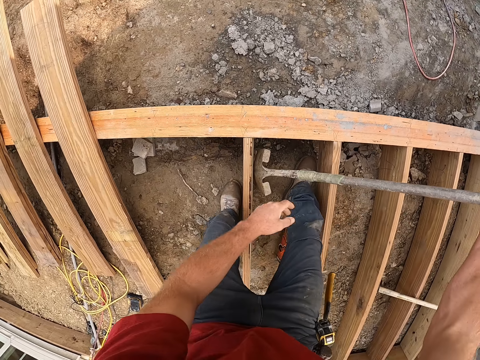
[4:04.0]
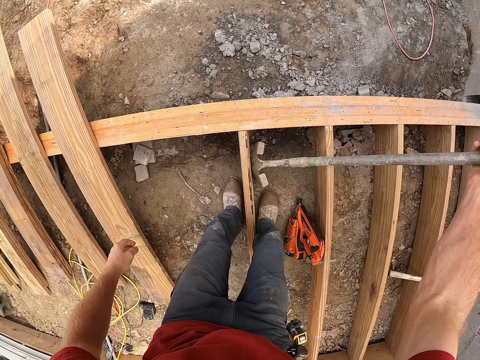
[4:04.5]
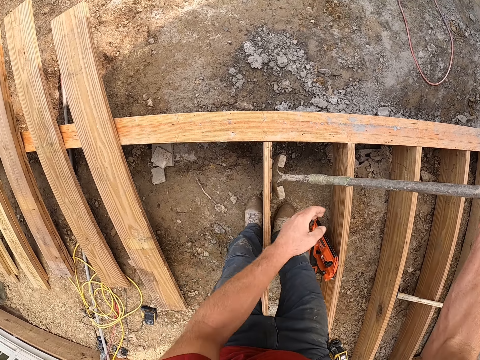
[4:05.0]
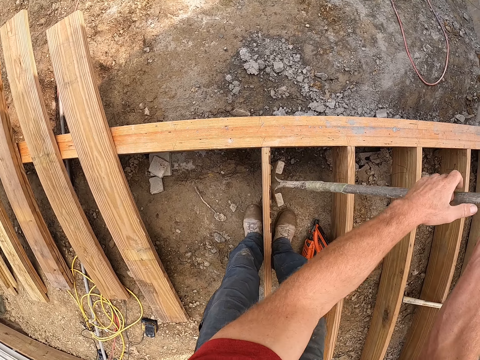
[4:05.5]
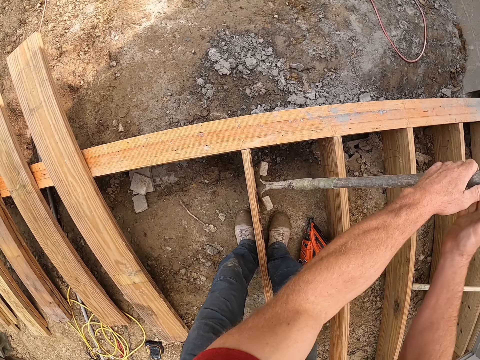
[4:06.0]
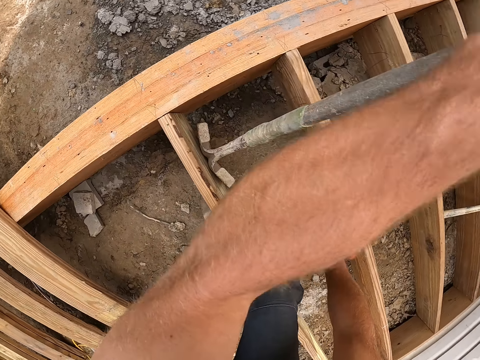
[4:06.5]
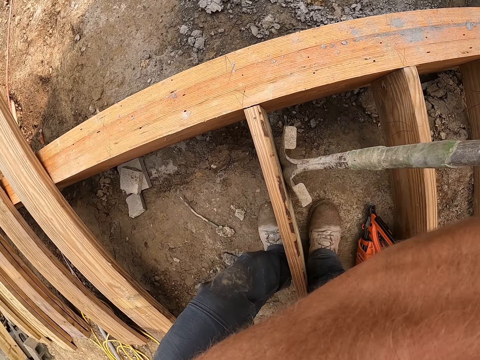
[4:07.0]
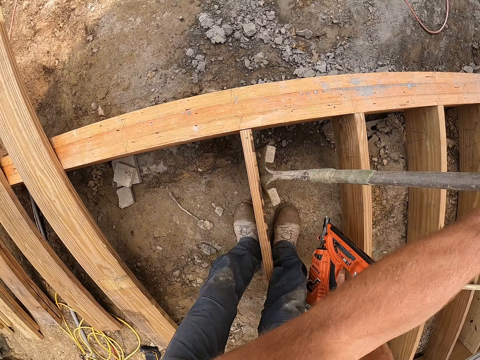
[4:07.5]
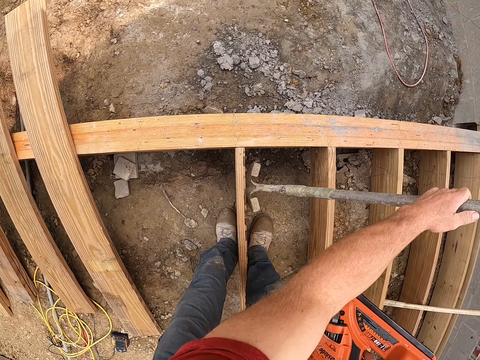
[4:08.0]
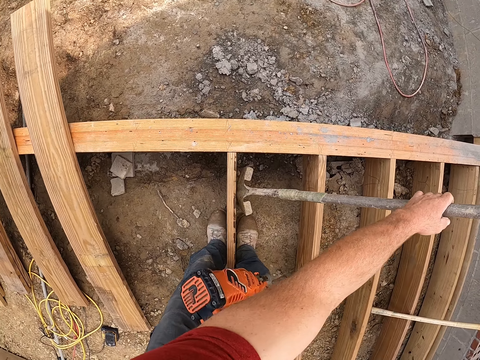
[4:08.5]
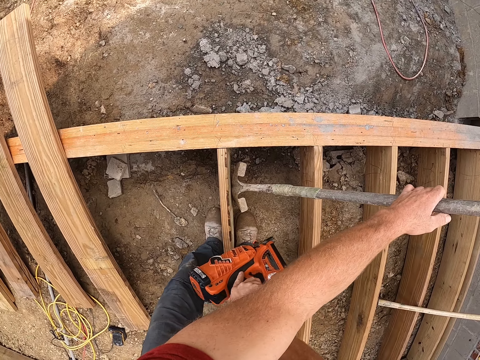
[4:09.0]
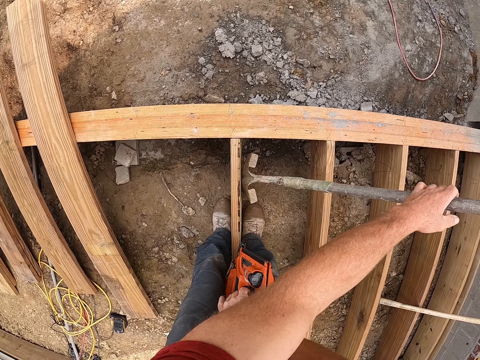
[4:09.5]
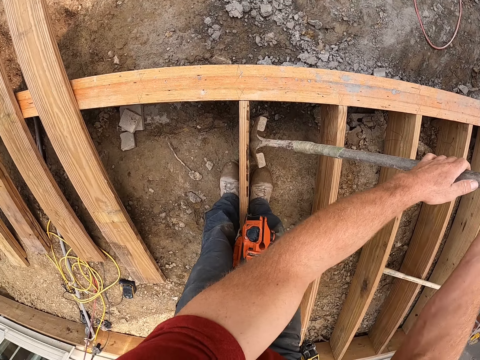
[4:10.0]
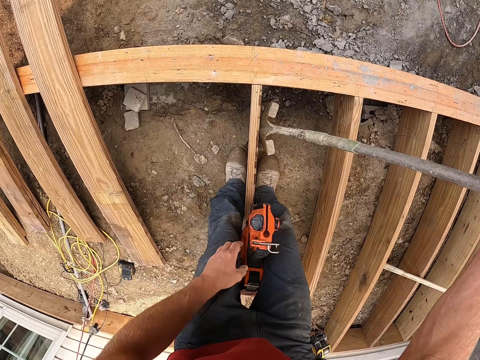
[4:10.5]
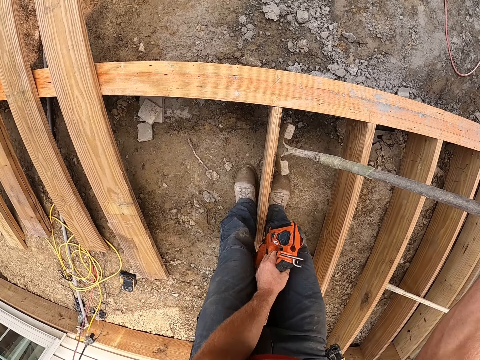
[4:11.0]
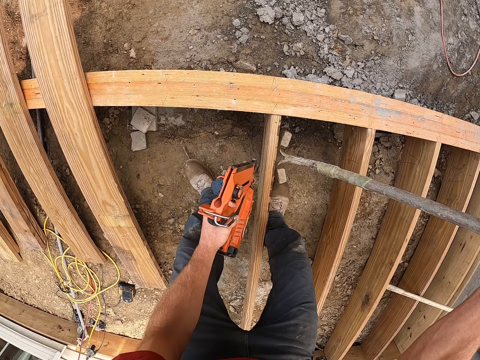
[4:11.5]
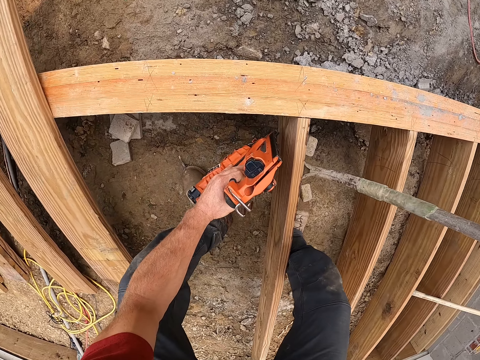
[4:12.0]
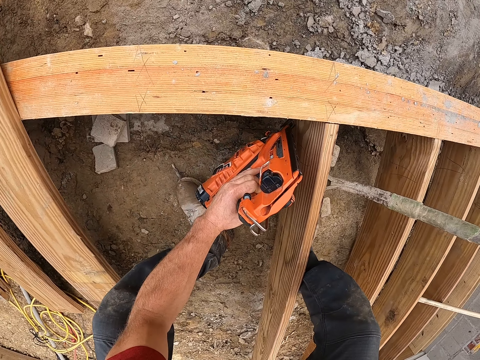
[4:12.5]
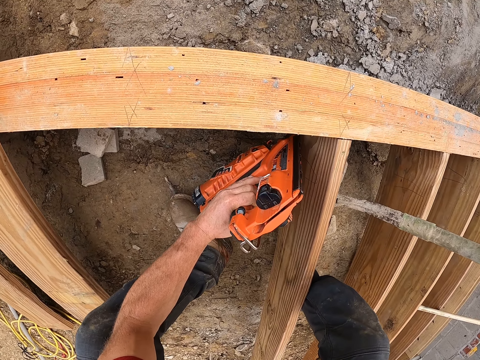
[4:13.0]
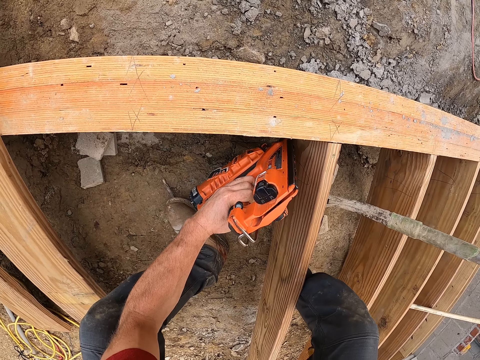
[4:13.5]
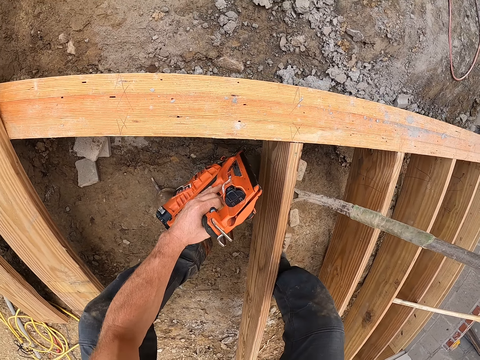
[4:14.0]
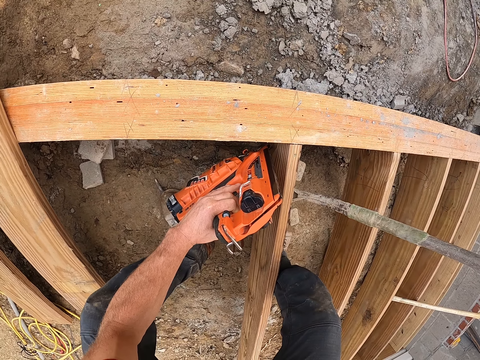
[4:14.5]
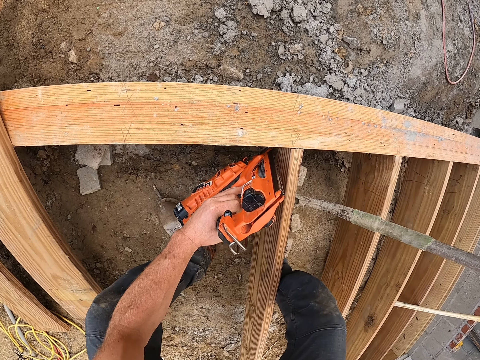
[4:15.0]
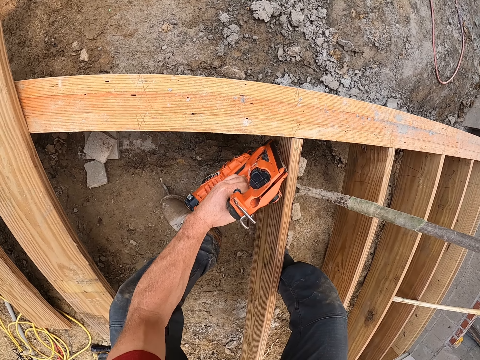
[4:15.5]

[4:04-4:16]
The camera wearer picks up a drill machine or nail gun from the ground. He holds the nail gun between his legs. He drops the drill machine on the wooden frame. He picks up the drill machine from the wooden frame. He screws the wooden plank to the wooden frame with the drill machine.

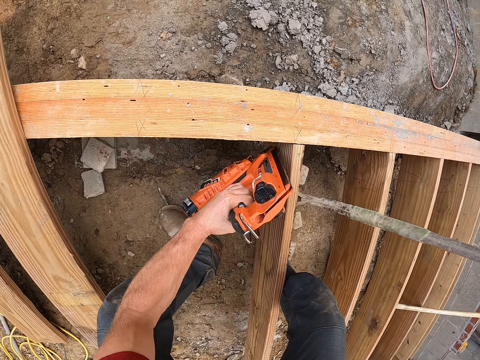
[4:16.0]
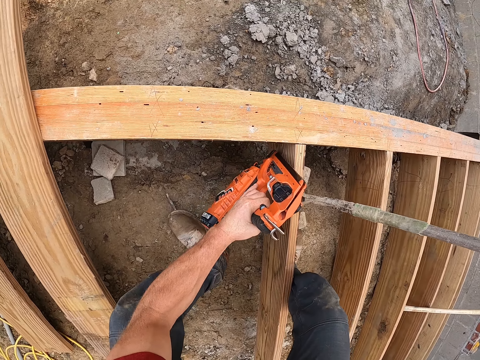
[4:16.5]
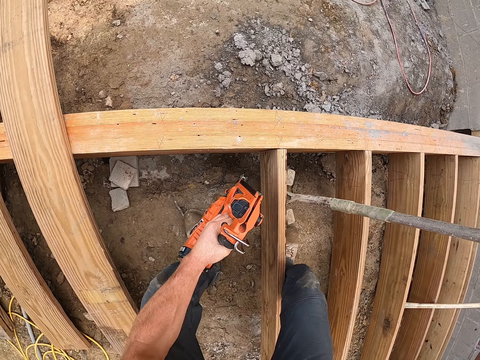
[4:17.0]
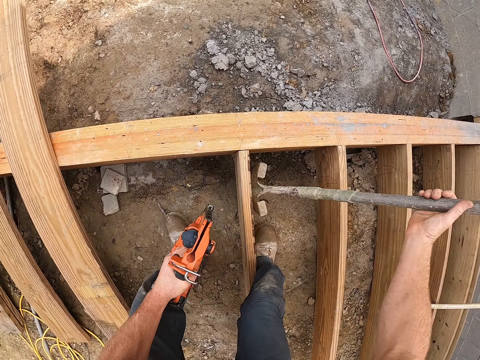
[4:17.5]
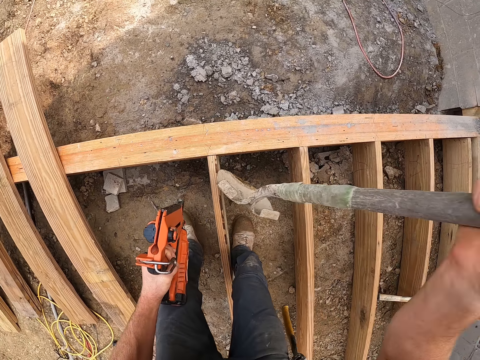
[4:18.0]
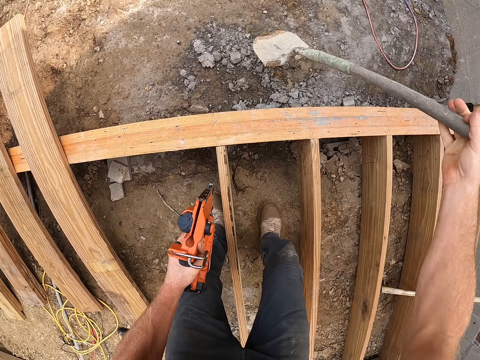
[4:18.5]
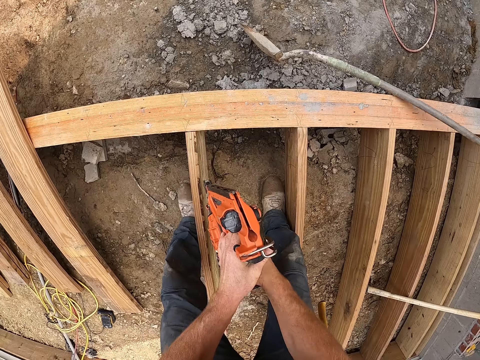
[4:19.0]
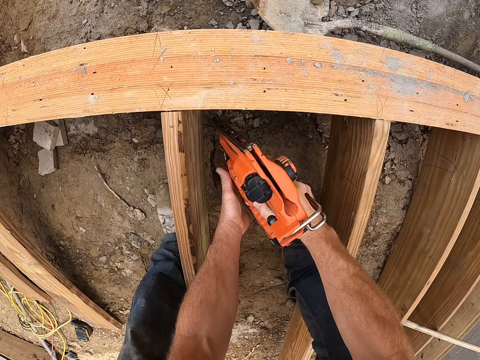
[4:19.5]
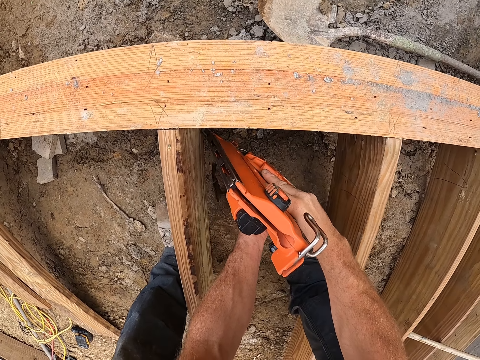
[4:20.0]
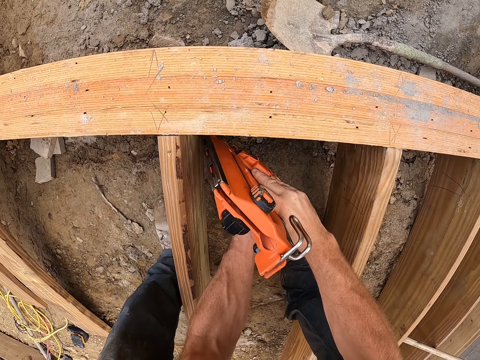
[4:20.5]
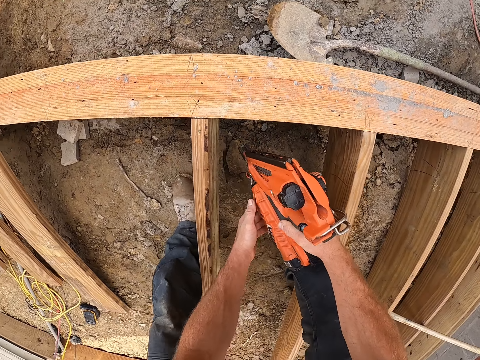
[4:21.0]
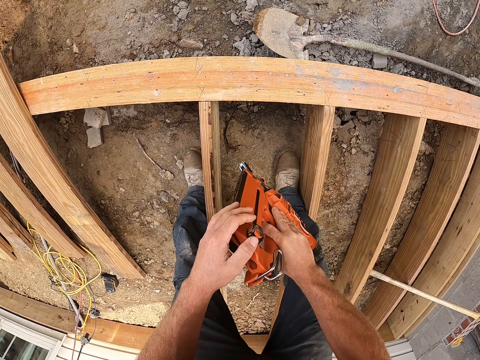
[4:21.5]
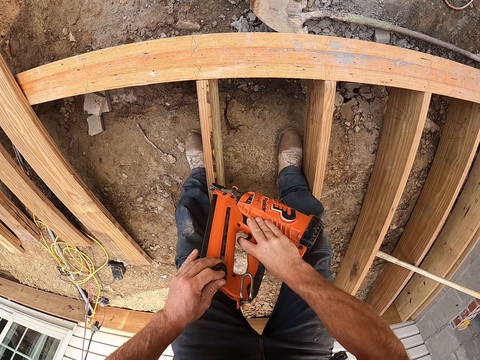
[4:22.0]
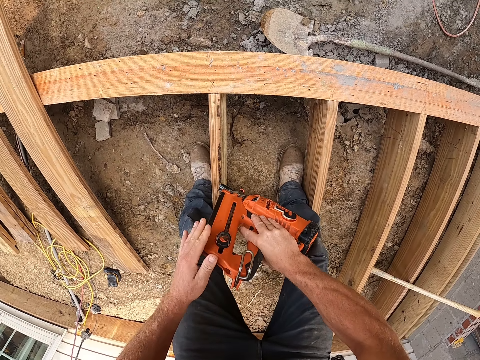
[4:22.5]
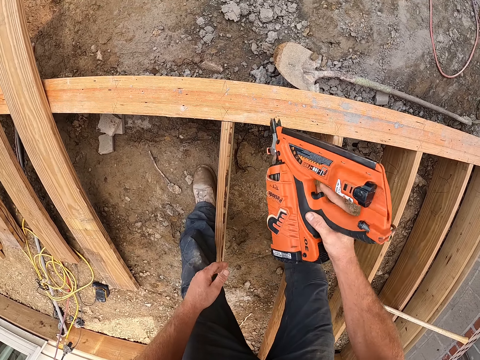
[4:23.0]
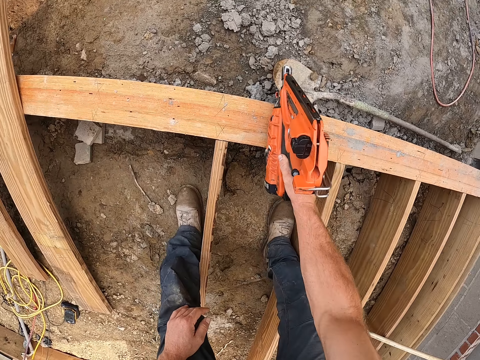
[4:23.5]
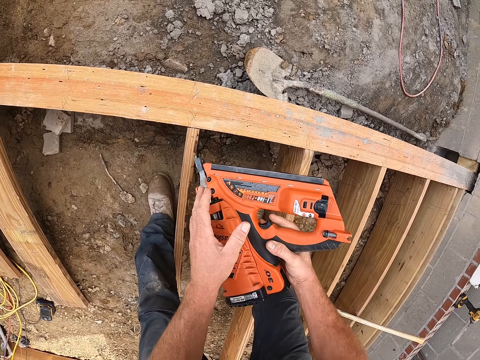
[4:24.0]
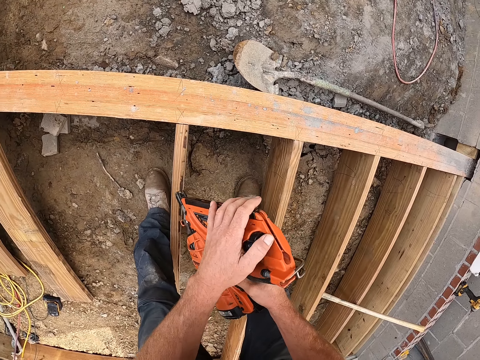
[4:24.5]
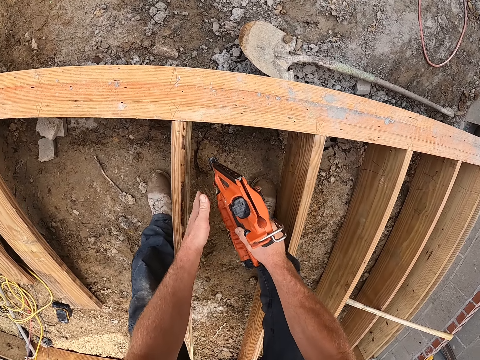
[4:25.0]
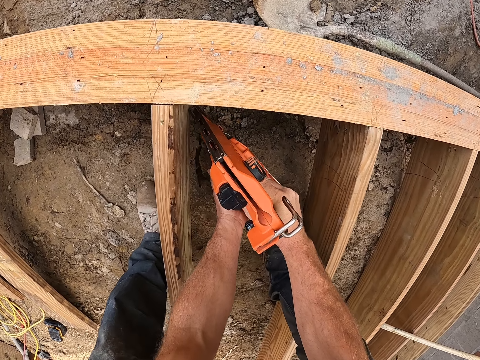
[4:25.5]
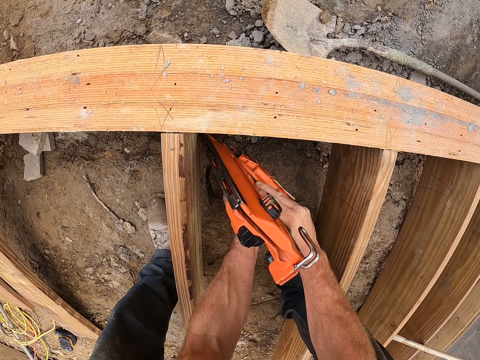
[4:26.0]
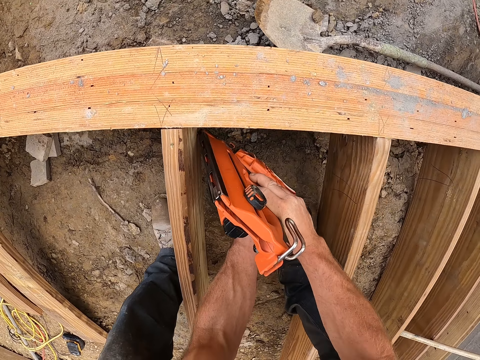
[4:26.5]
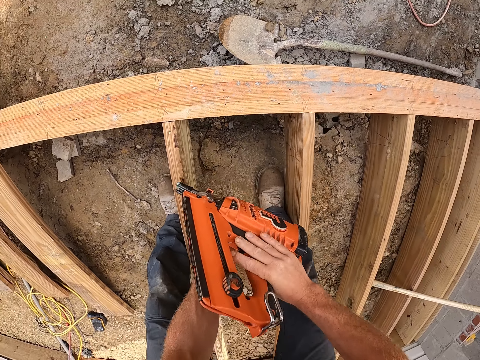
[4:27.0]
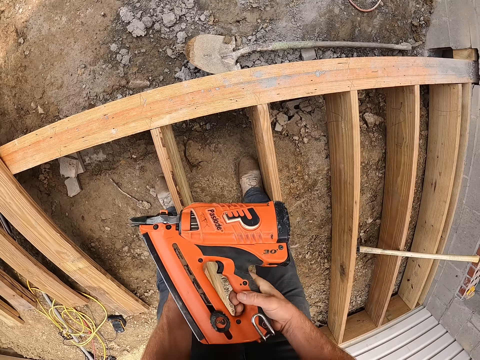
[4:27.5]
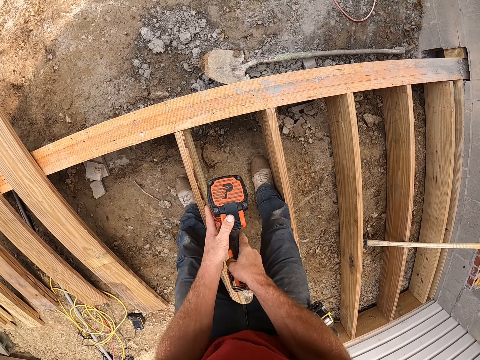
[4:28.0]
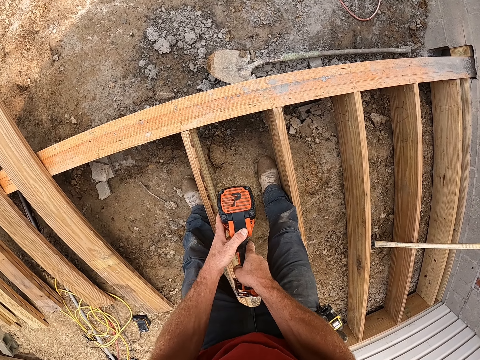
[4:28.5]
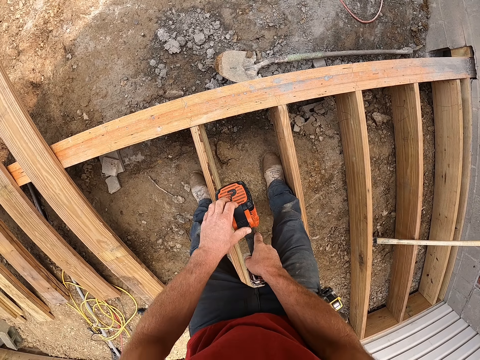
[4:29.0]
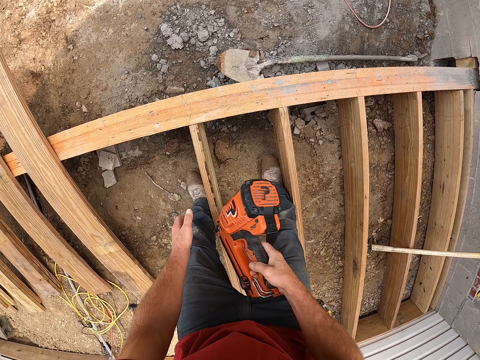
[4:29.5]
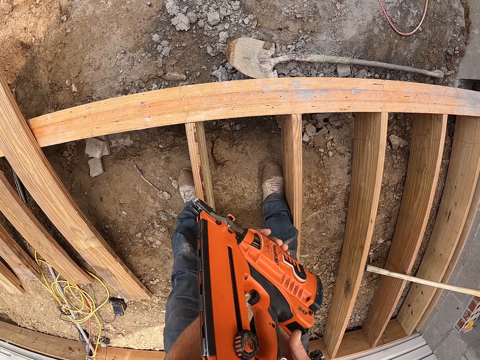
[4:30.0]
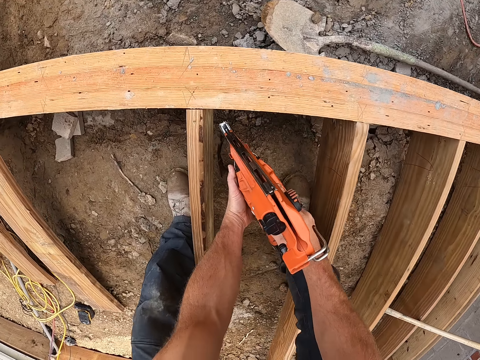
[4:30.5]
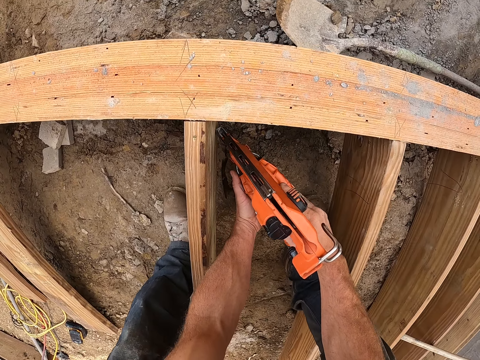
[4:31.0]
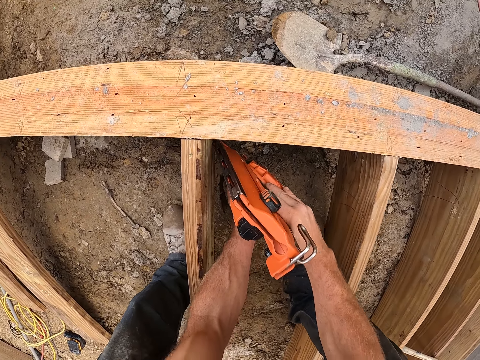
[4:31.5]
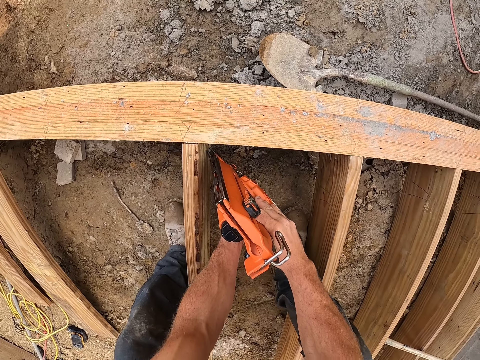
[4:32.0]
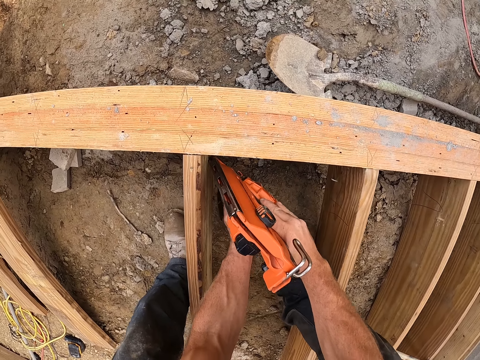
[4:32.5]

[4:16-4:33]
The camera wearer raises a shovel. They drop the shovel on the ground. They screw the wooden plank to the wooden frame with the drill machine or nail gun. They touch a button on the nail gun. They hit a piece of wood using the nail gun. They drive nails into a piece of wood using the nail gun.
